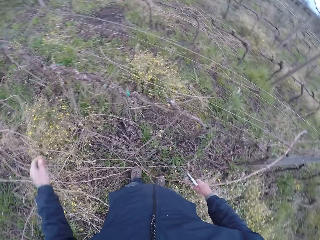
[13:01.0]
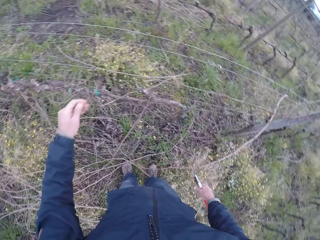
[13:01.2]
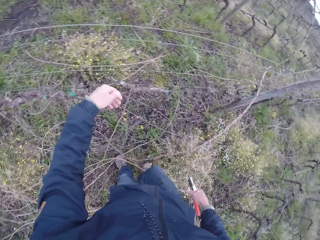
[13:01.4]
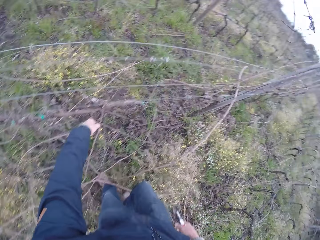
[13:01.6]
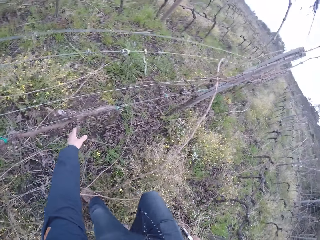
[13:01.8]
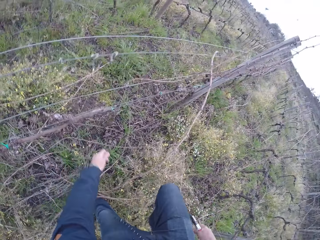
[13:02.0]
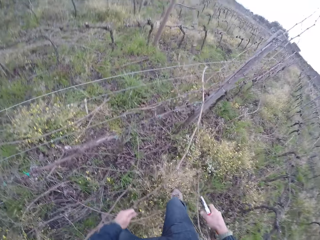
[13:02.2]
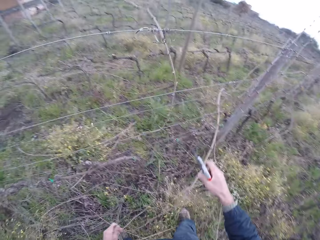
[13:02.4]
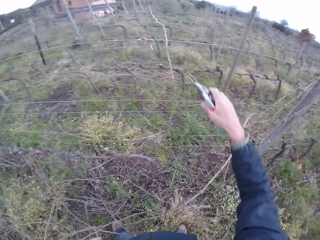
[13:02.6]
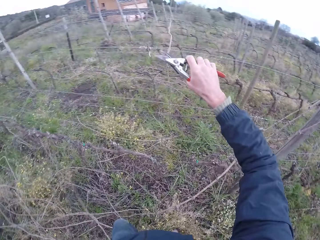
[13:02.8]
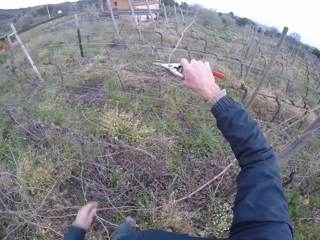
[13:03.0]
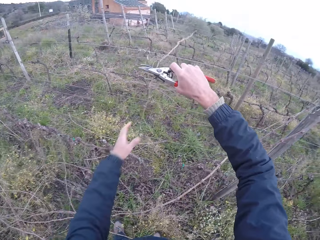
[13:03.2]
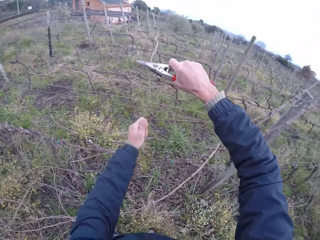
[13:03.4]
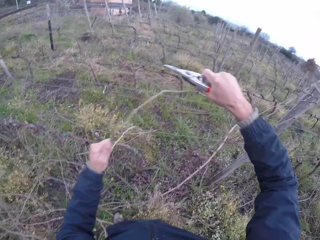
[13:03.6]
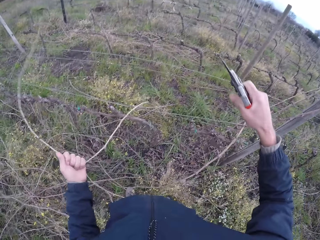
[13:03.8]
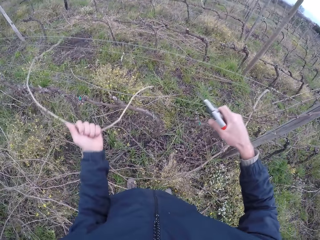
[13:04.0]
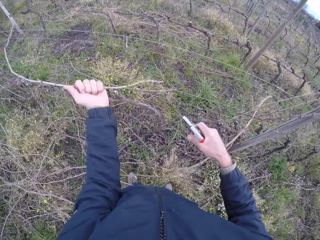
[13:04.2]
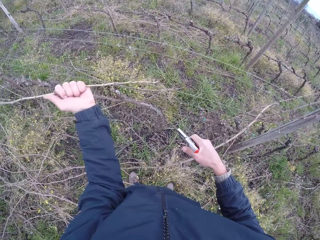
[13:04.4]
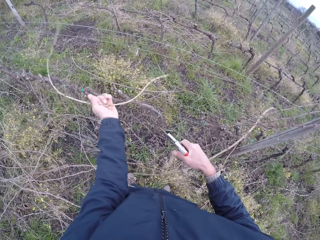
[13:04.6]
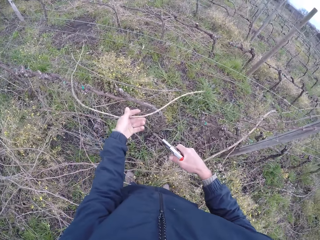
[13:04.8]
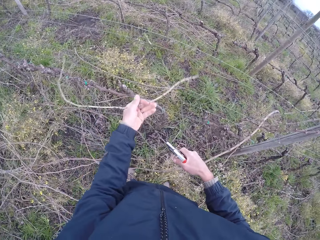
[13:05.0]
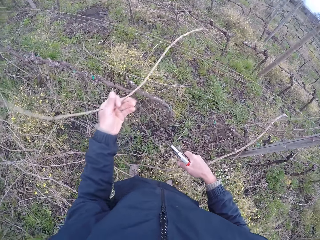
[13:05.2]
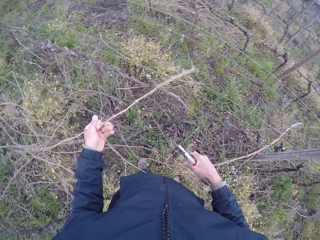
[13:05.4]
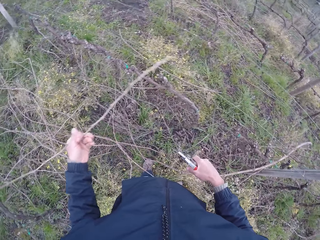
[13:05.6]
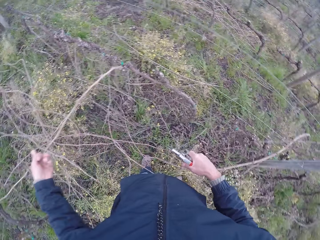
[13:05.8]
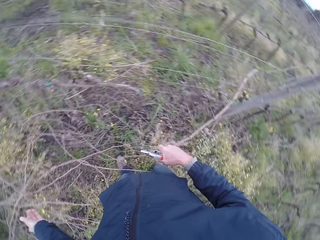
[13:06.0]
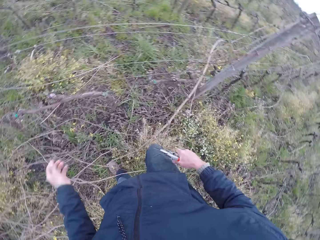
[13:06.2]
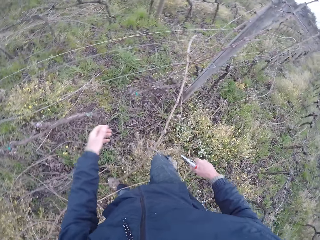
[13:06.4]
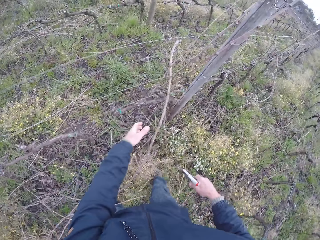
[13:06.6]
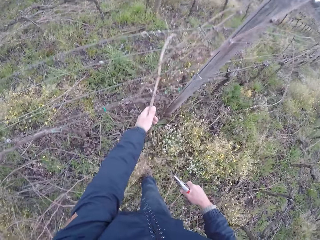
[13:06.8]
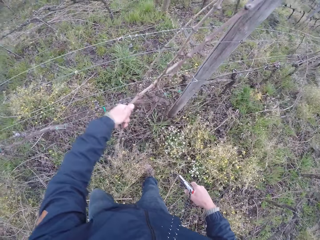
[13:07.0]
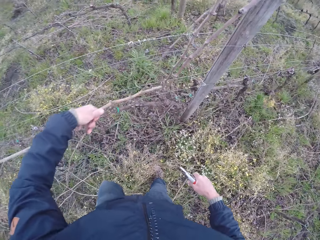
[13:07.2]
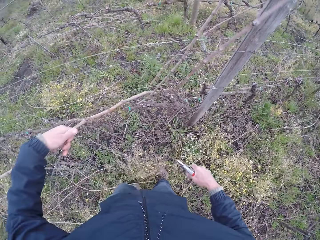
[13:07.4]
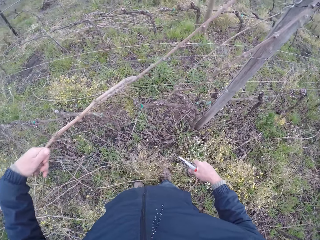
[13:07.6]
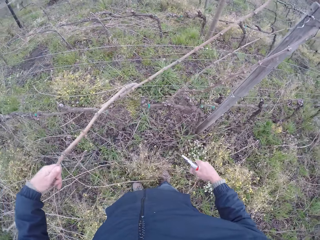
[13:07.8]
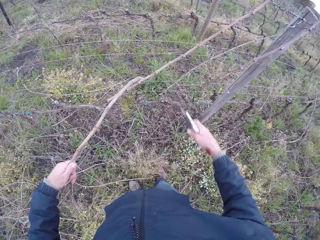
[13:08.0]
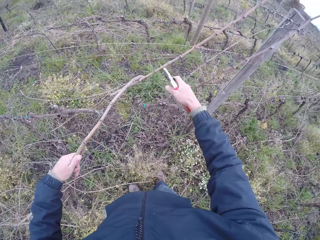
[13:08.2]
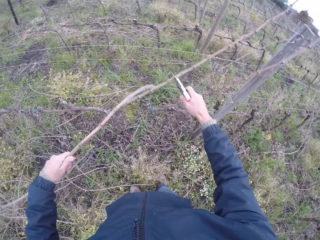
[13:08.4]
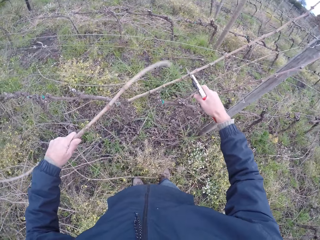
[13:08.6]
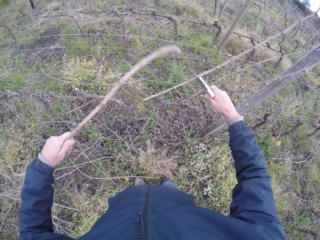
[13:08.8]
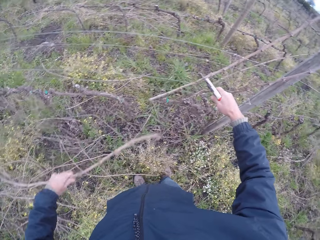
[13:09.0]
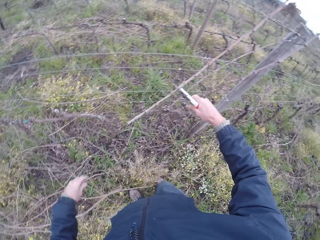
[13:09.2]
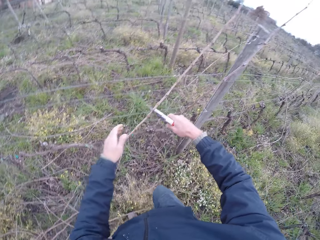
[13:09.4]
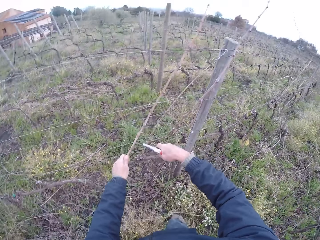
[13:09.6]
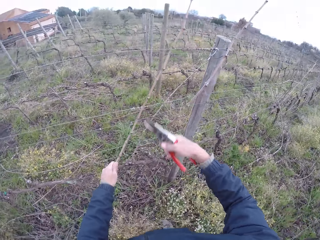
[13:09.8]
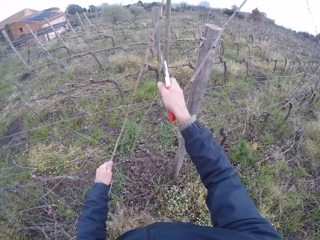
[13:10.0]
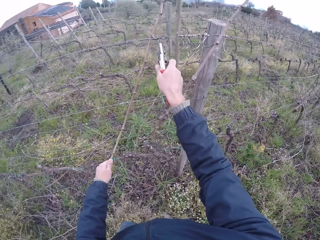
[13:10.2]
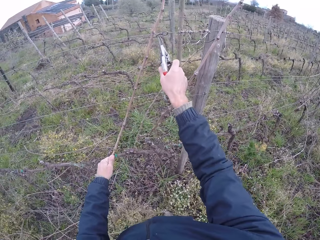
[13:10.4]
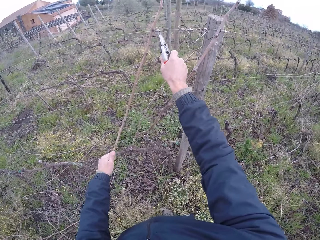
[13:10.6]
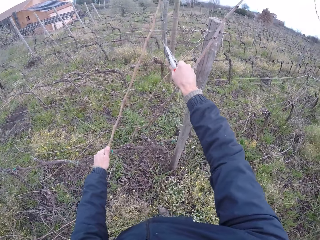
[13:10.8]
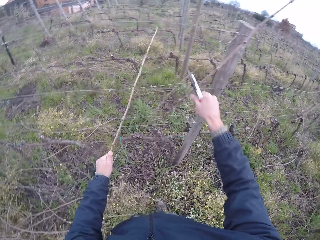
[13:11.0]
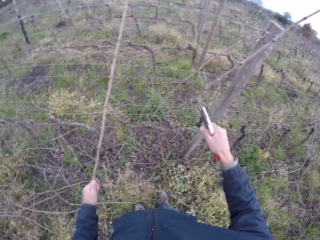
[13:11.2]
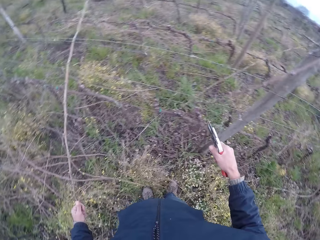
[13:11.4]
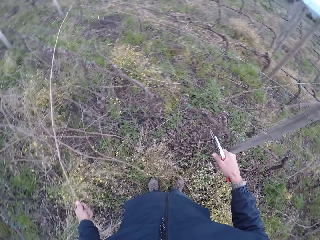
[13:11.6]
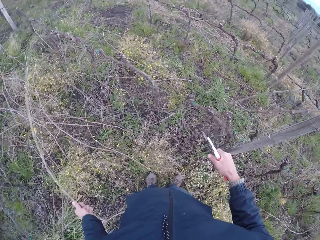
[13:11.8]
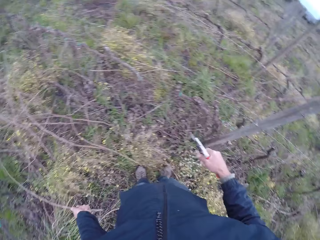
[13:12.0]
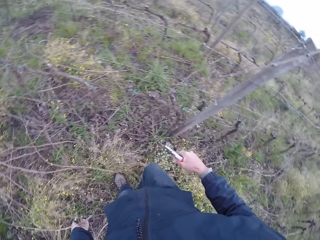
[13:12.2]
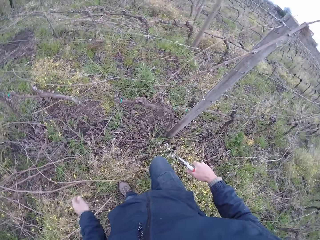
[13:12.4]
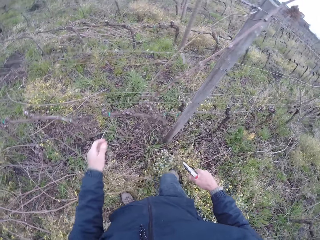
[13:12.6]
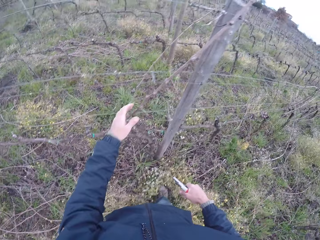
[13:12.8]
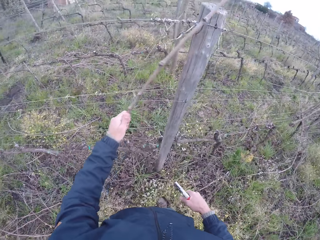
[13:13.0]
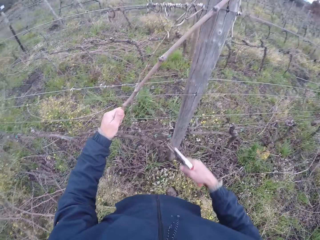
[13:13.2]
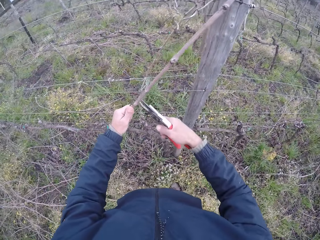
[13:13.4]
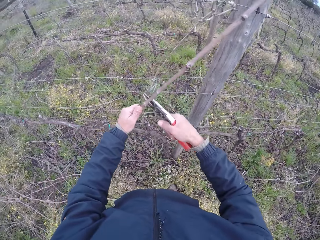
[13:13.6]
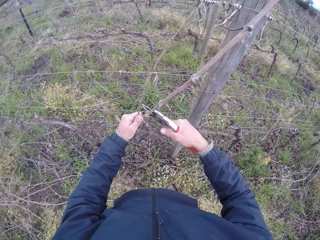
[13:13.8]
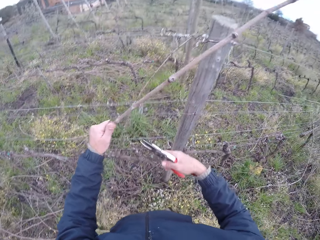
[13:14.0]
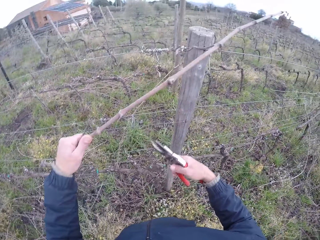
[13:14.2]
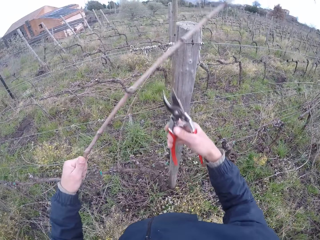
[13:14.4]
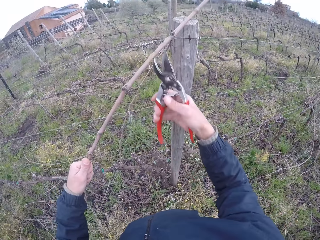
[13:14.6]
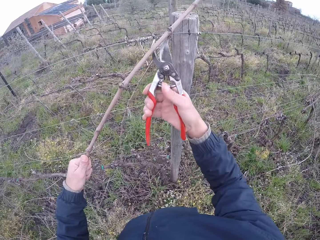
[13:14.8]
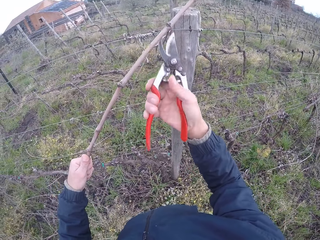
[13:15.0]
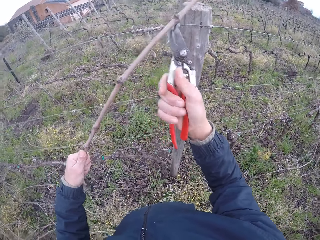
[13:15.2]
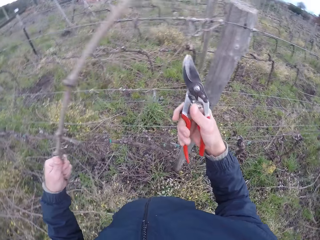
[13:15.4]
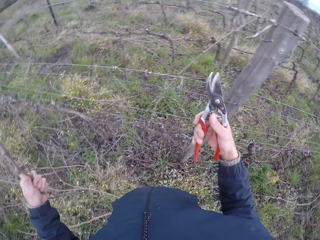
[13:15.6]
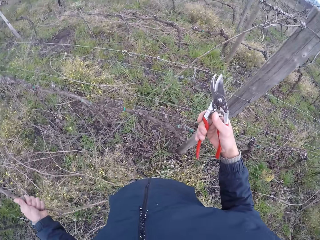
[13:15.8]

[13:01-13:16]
The camera wearer drops the twig in his left hand on the ground. He drops the twig on the ground with his left hand. He cuts a twig with the cutter in his right hand. He draws out the twig from the wire fence with his left hand. He drops the twig on the ground with his left hand. He draws out the twig from the wire fence with his left hand. He drops the twig on the ground with his left hand. He cuts the twig with the cutter on his right hand. He cuts the twig with the cutter in his right hand. He drops the twig on the ground with his right hand. He drops the twig on the ground with his left hand. He draws out the twig from the wire fence with his left hand. He cuts the twig with the cutter in his hands.

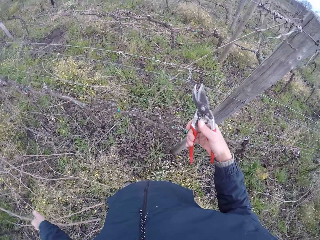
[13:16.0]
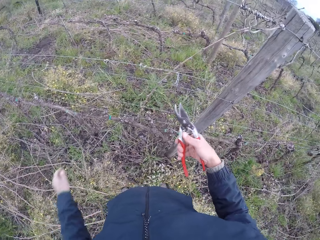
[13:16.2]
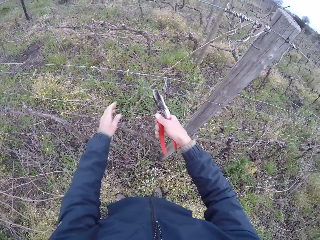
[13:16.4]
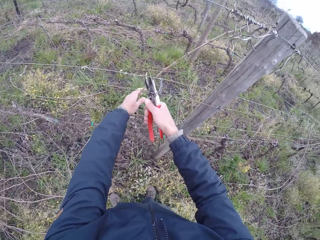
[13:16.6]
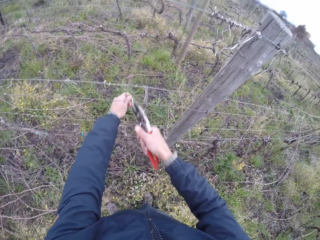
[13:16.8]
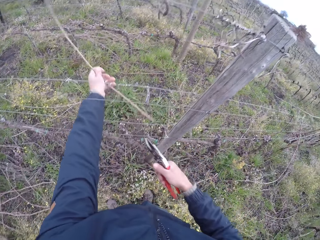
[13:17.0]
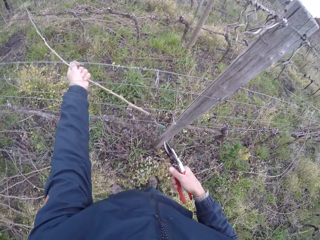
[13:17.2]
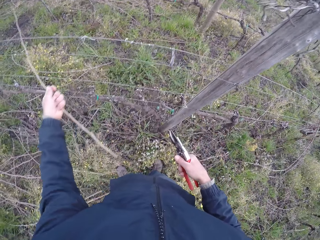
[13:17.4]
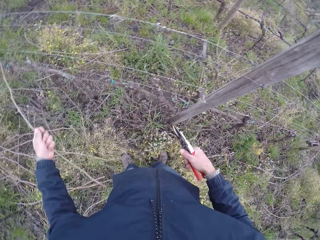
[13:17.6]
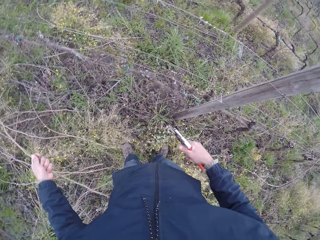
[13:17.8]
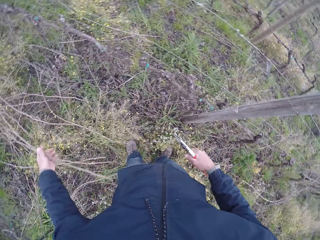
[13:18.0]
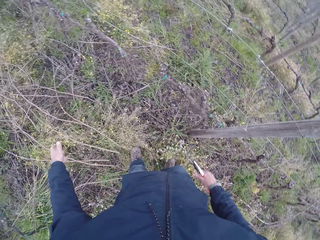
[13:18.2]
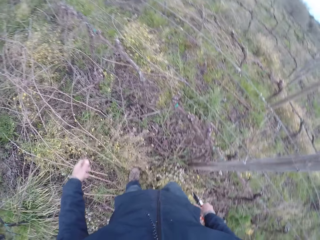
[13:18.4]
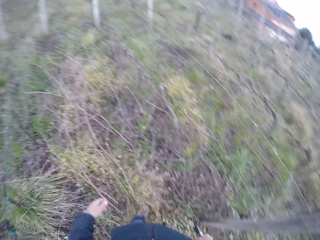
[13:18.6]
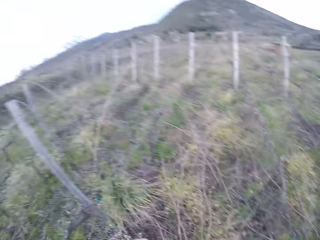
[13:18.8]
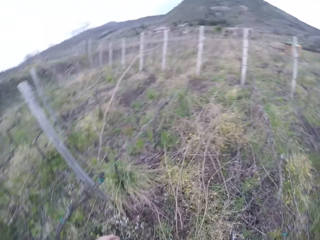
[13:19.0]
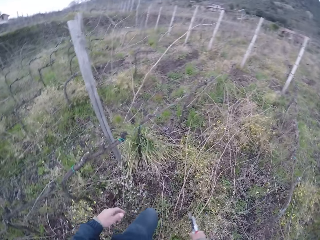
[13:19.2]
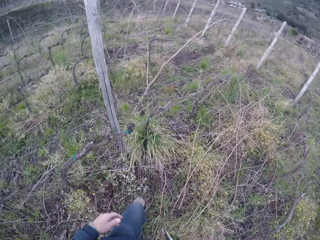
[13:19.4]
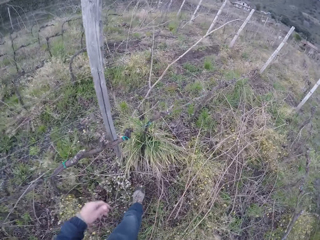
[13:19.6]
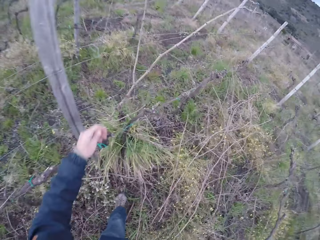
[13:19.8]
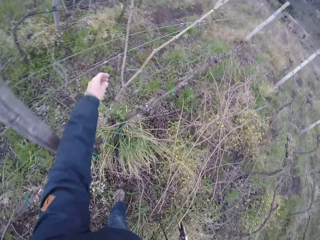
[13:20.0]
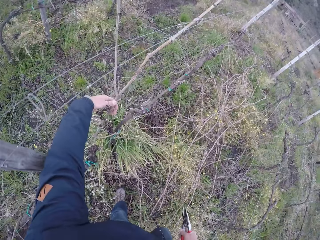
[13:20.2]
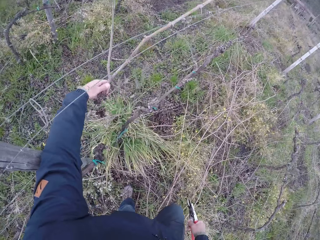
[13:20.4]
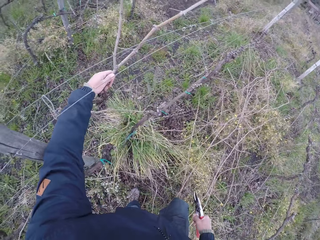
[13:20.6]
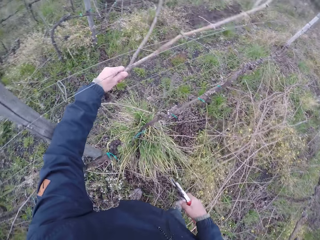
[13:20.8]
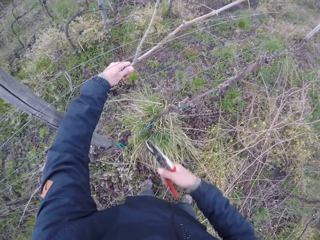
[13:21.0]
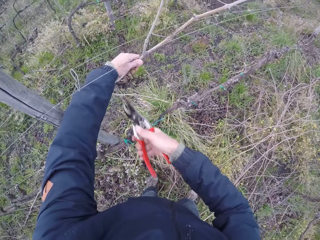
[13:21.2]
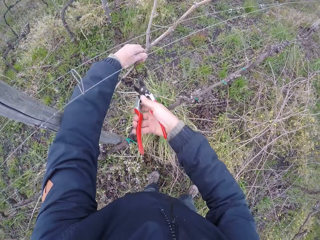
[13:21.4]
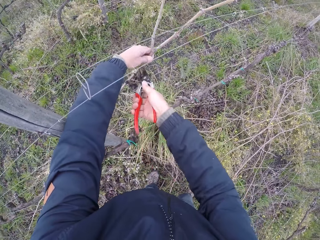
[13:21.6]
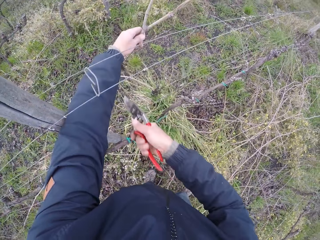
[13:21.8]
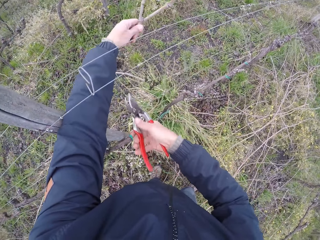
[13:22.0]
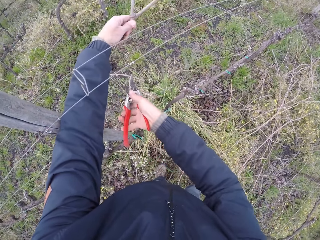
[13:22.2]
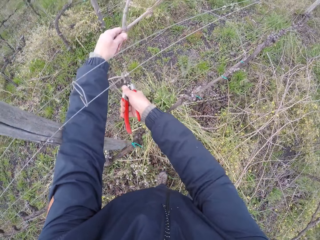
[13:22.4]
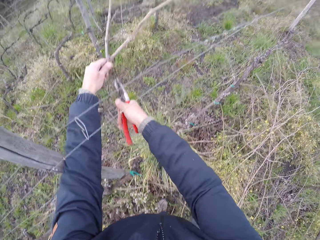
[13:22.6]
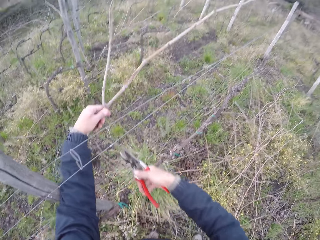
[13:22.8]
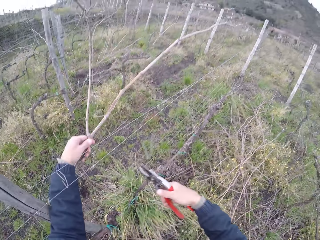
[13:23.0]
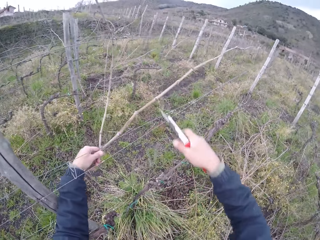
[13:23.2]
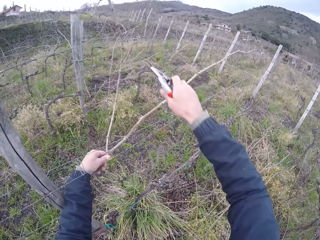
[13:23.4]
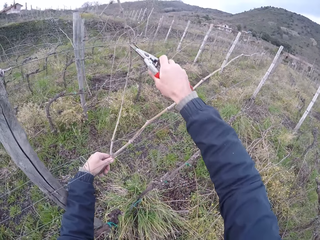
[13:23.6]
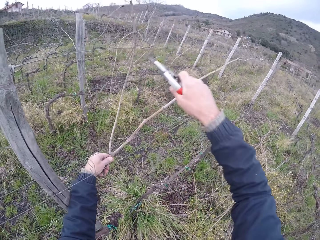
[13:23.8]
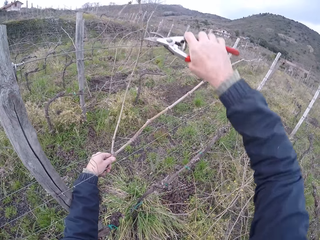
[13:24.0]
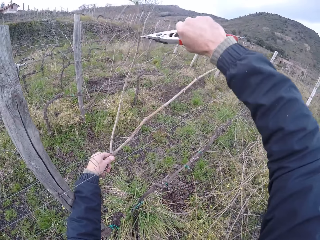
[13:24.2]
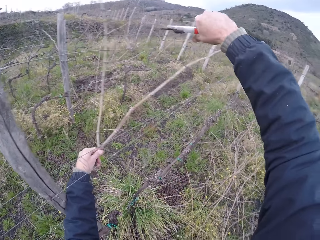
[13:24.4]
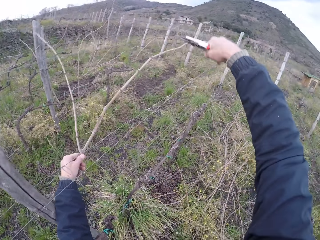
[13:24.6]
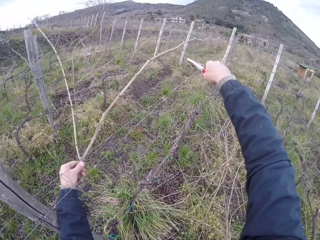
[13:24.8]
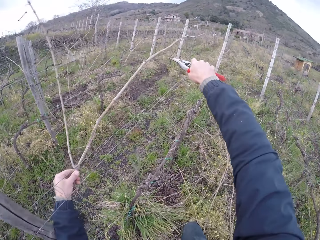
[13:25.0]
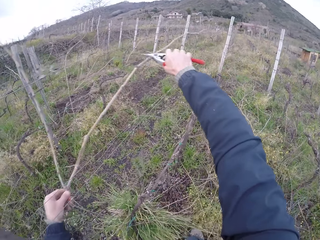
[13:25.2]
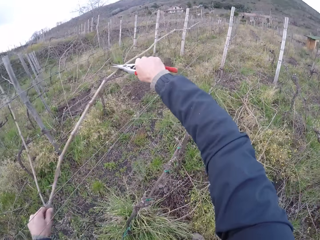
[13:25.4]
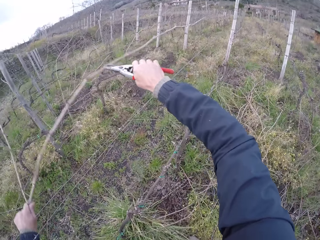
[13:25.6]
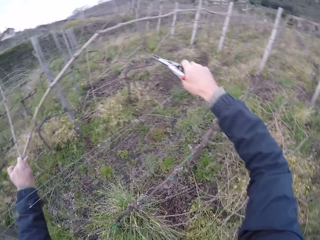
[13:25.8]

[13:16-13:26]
The camera wearer drops the twig on the ground. He cuts the twig with the cutter in his right hand. He draws out the twig from the wire fence to the ground with his left hand. He cuts the twig from the wire fence with the cutter in his hands.
